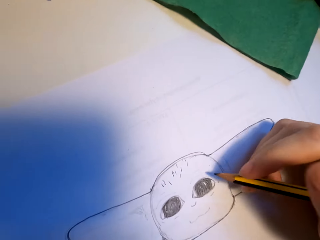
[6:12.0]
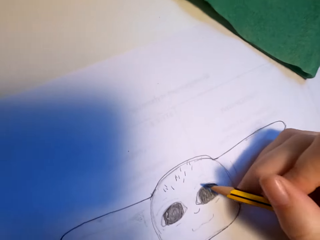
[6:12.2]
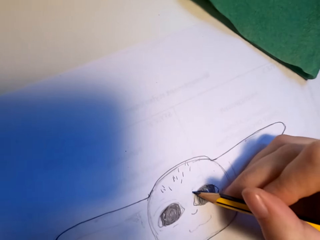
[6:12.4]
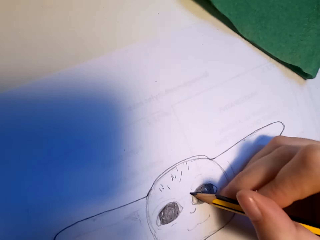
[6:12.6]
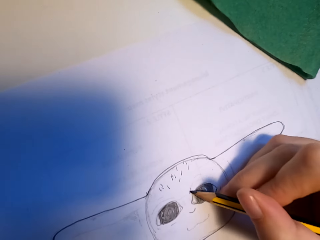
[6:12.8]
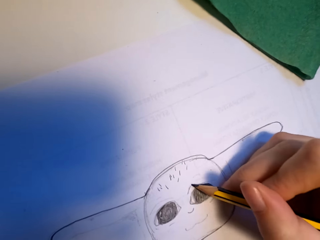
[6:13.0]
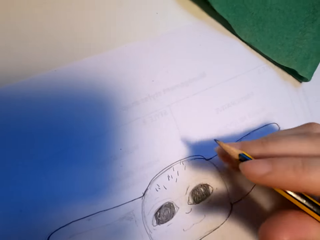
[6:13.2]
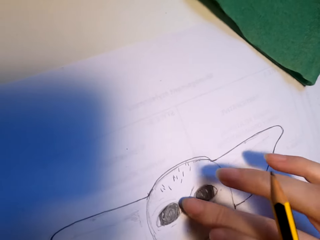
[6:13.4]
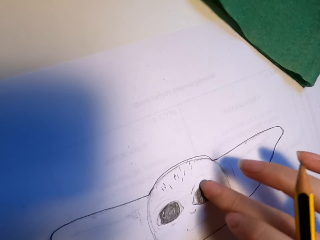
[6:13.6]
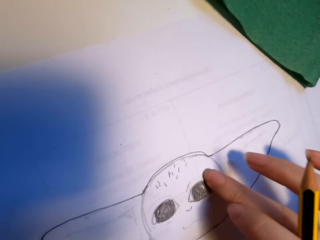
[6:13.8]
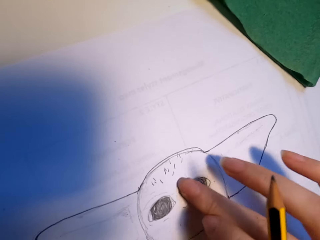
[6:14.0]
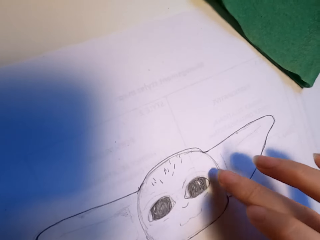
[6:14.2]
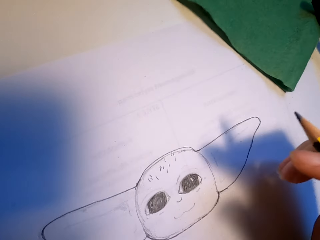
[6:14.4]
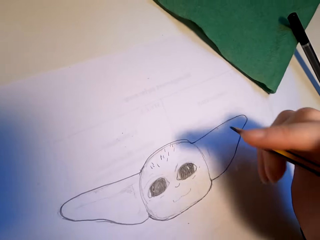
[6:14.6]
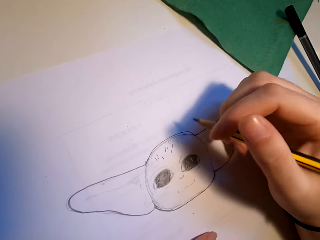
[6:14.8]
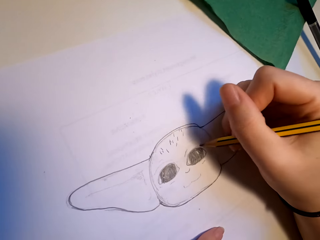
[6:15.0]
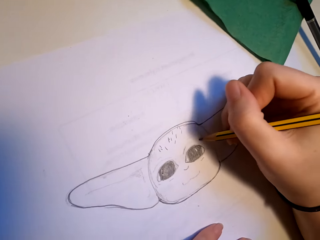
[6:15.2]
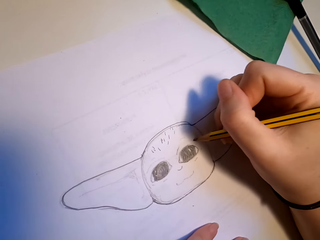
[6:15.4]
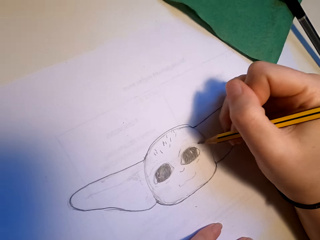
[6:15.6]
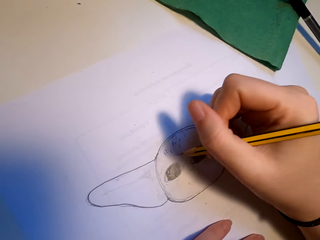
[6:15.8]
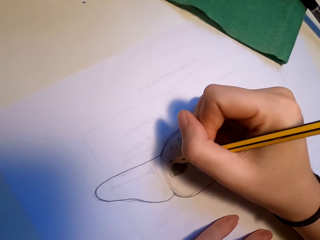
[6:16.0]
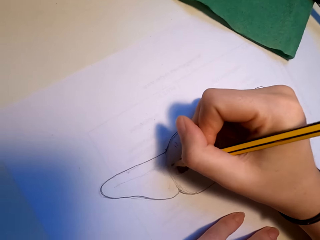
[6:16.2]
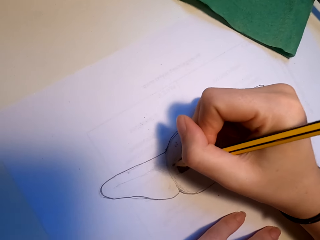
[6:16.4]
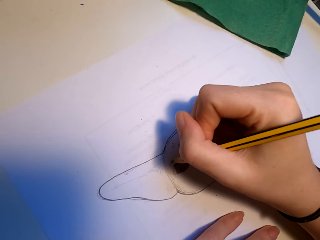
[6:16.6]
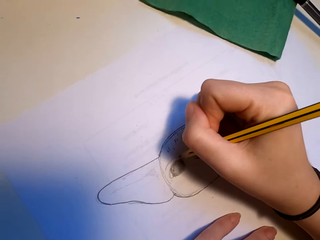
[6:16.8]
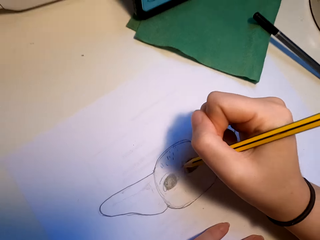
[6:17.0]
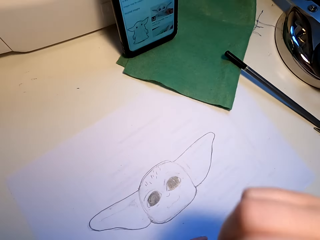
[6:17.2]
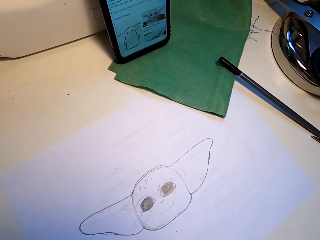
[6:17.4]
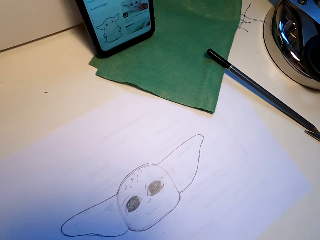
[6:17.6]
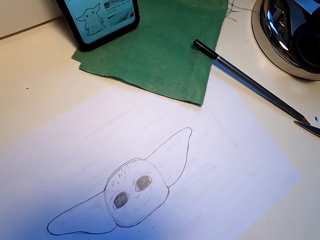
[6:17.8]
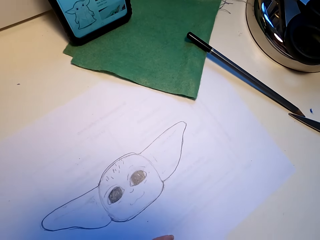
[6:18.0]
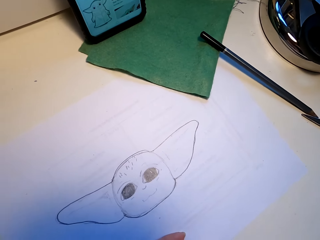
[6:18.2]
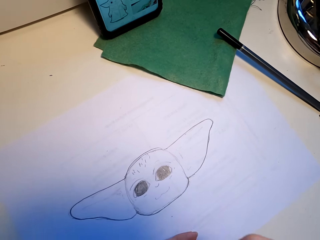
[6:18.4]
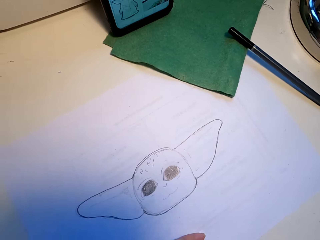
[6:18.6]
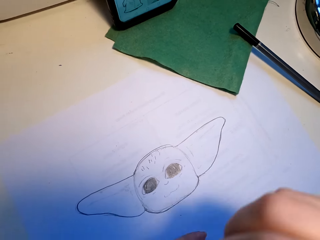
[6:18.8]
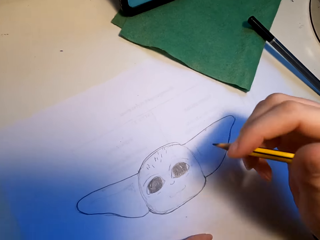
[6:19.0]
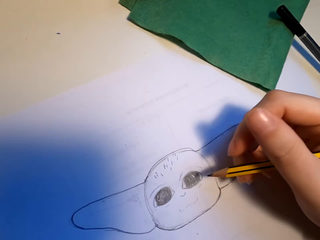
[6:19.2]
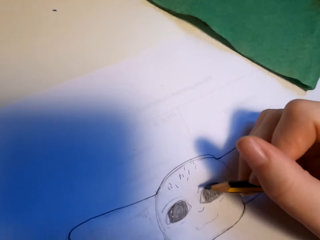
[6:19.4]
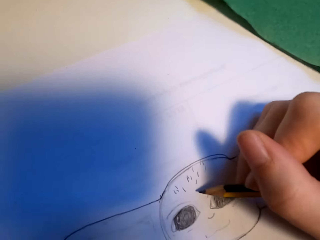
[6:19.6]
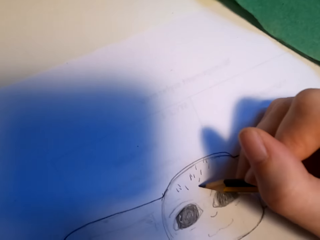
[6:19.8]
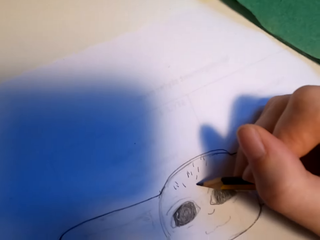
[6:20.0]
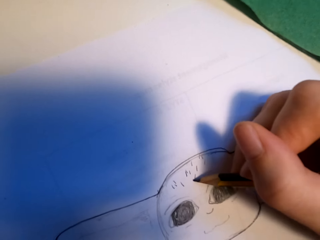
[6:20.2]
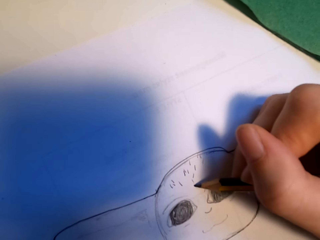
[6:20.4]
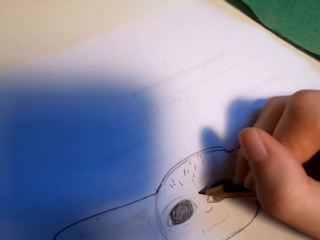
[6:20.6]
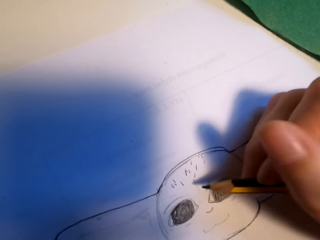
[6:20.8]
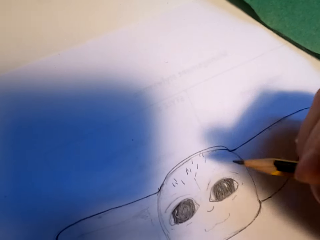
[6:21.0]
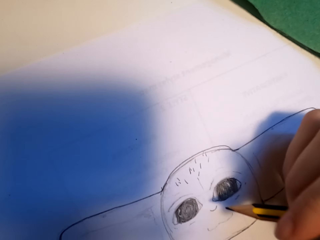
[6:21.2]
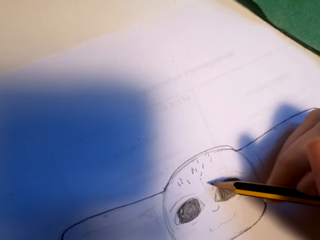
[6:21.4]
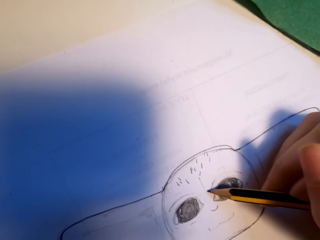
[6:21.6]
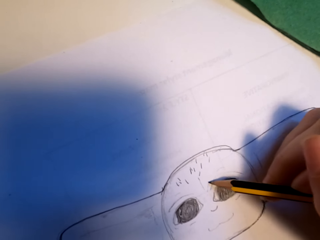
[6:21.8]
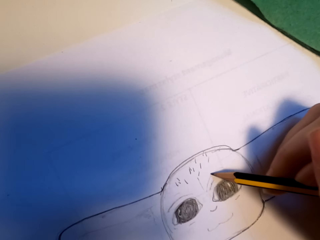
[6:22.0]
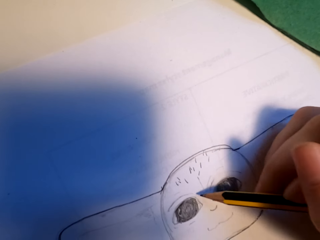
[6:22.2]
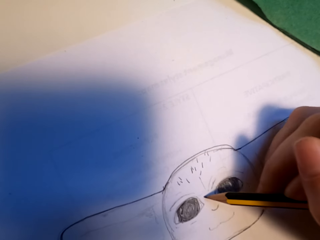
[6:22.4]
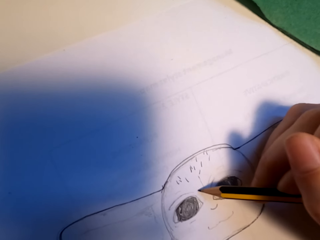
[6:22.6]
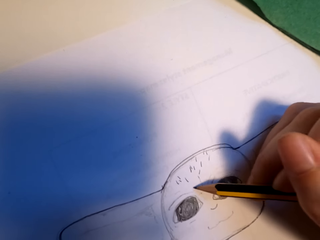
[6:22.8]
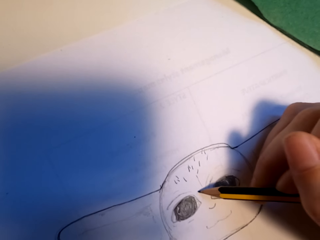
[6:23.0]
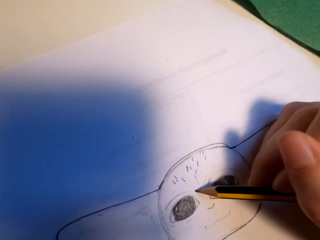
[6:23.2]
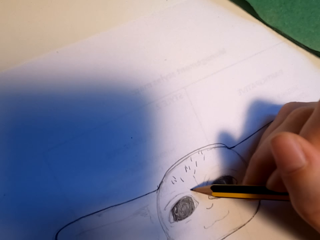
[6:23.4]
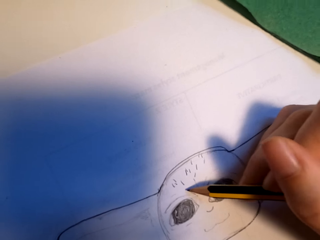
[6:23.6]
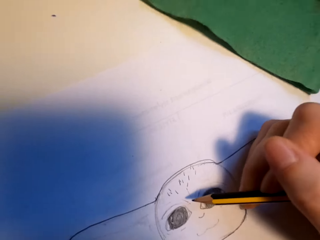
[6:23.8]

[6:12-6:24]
The camera wearer touches the drawing. They rub off on the drawing. They draw. They look at the drawing. They draw.

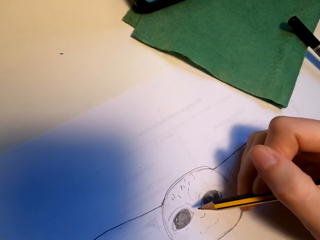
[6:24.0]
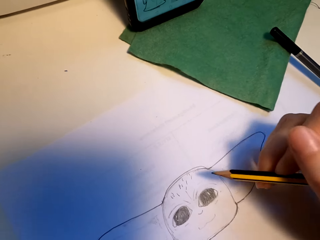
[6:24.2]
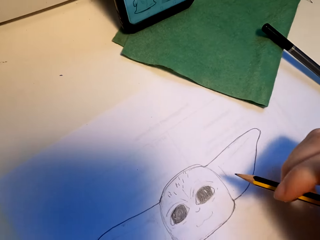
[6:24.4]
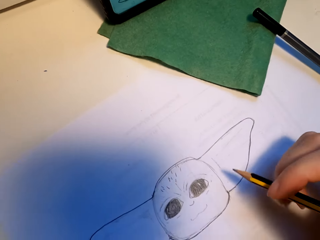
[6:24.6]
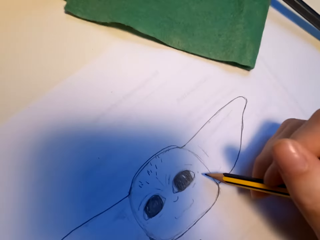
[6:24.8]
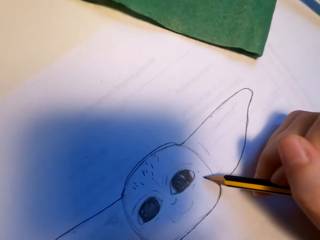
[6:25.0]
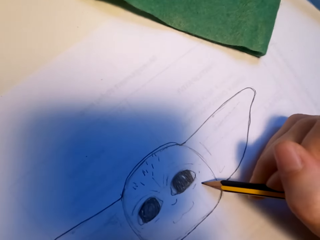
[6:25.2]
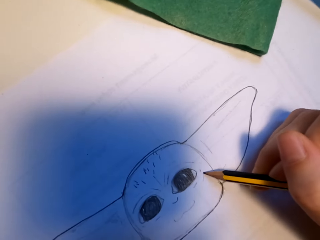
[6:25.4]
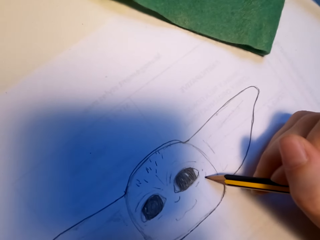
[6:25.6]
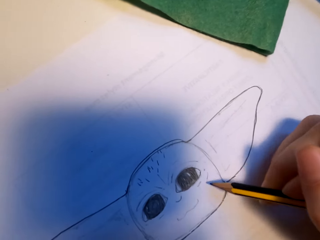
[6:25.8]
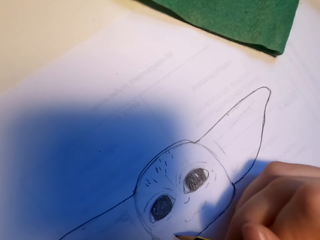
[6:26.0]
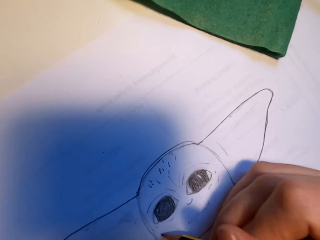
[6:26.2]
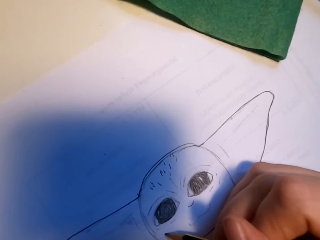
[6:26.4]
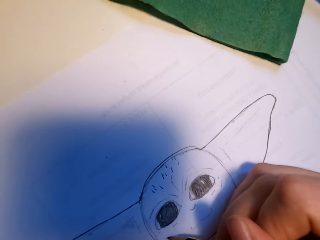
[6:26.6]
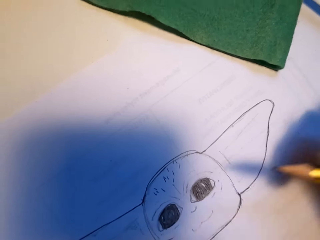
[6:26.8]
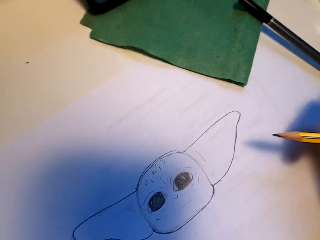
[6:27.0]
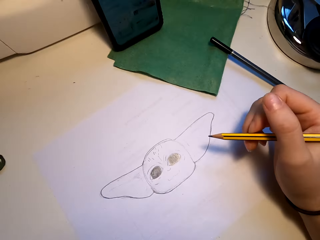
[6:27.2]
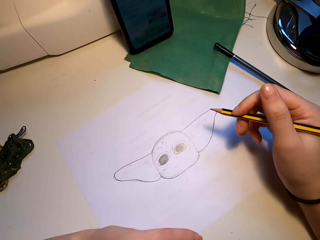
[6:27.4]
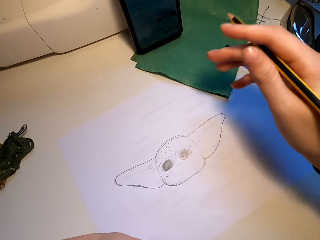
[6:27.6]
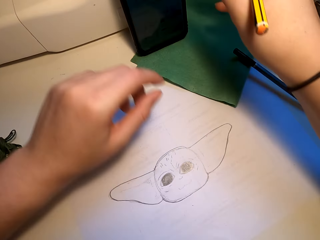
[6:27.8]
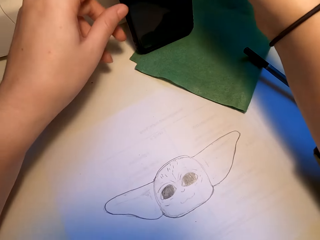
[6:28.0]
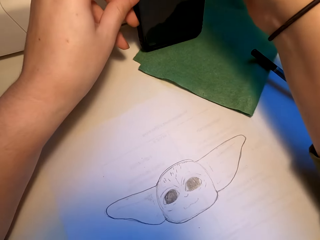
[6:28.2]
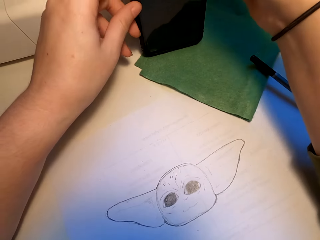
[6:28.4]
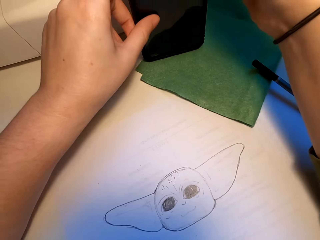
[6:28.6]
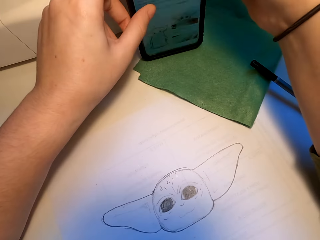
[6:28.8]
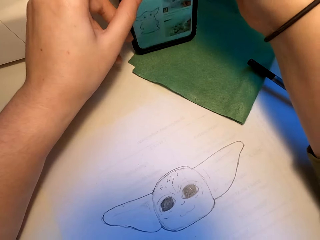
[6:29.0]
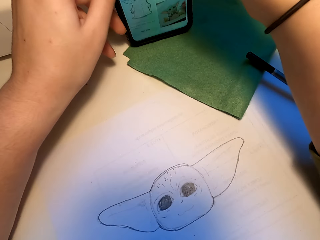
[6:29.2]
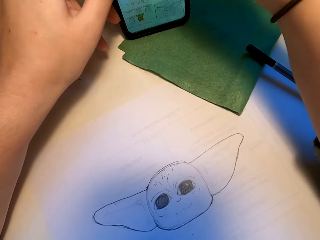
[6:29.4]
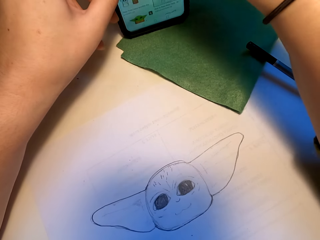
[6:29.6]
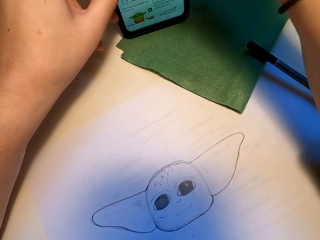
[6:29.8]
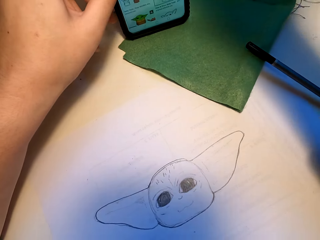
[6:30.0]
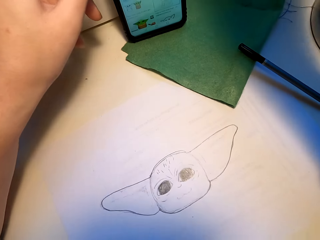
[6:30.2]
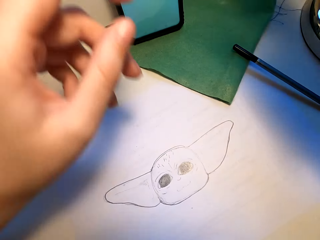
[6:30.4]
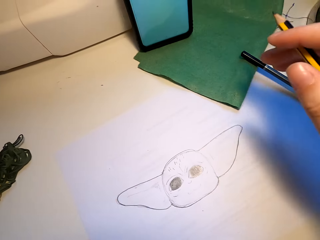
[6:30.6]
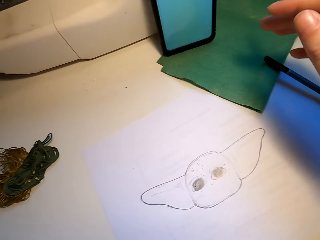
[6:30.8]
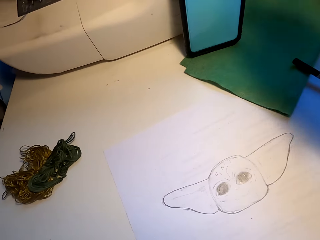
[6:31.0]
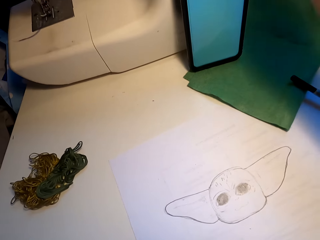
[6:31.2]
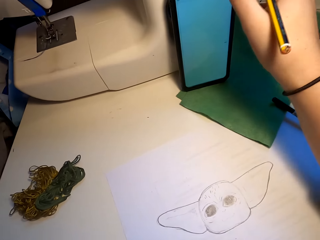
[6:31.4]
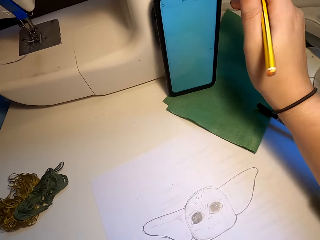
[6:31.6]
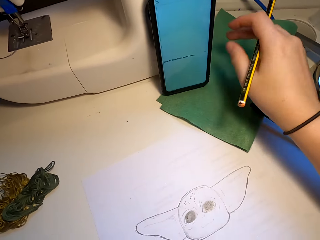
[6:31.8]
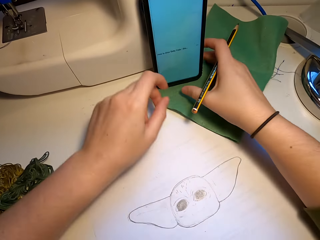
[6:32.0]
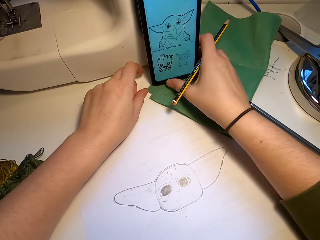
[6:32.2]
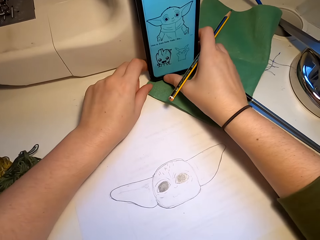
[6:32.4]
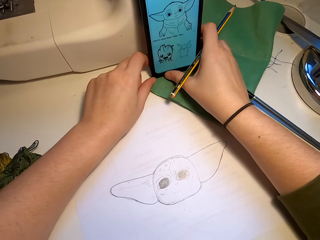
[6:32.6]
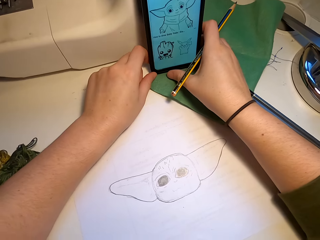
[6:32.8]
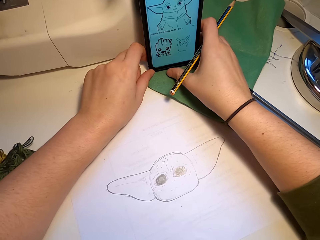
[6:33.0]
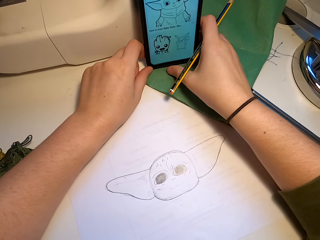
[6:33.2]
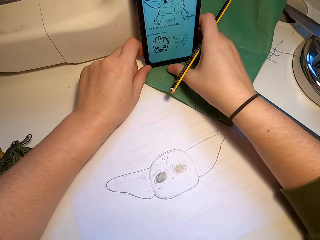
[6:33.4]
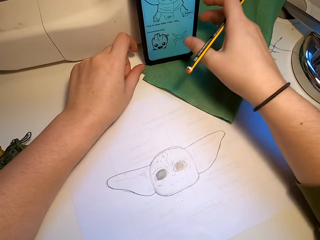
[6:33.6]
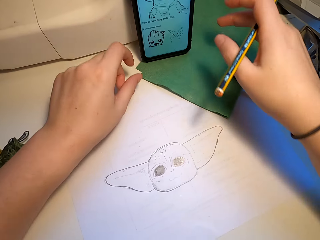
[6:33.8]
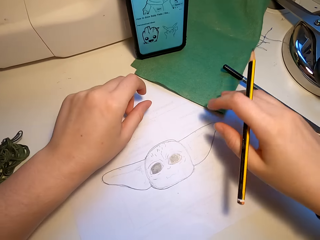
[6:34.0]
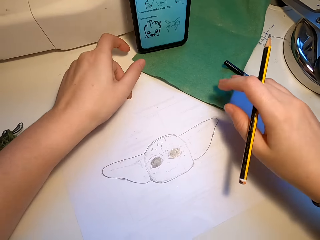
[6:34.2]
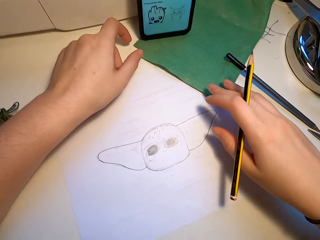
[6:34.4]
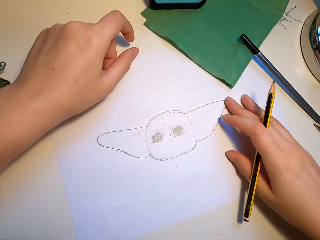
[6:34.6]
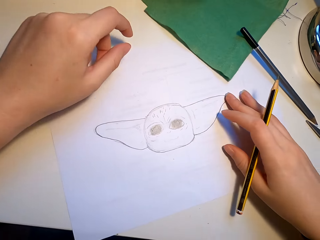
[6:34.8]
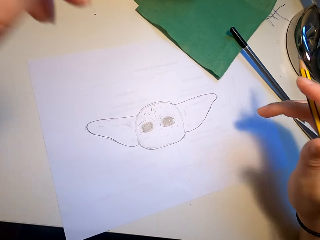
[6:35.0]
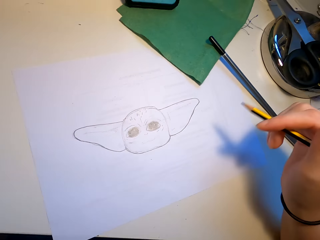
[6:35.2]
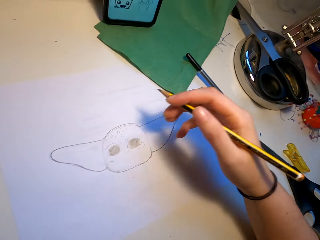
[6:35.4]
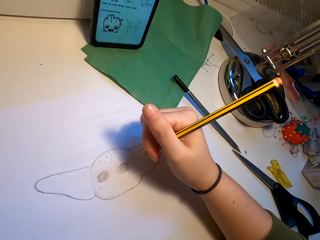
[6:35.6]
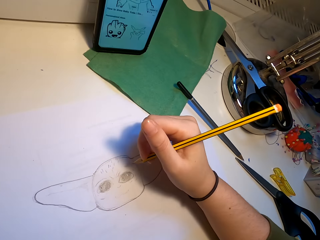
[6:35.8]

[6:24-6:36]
The camera wearer touches the phone. They operate the phone. They touch the phone screen.
